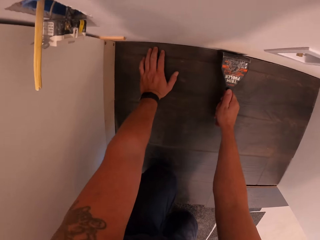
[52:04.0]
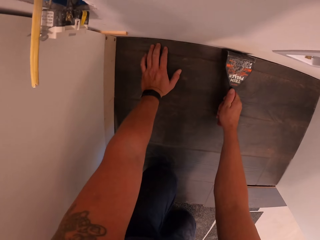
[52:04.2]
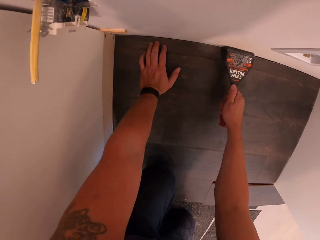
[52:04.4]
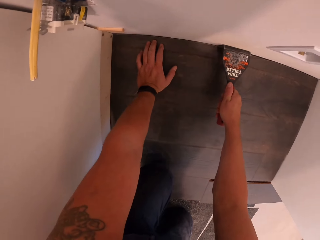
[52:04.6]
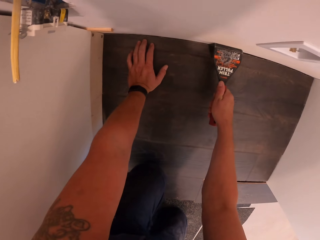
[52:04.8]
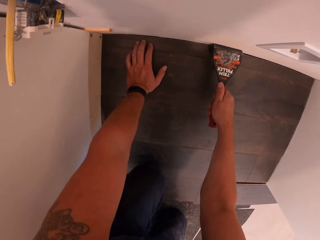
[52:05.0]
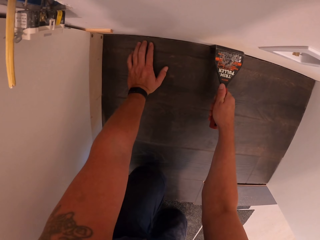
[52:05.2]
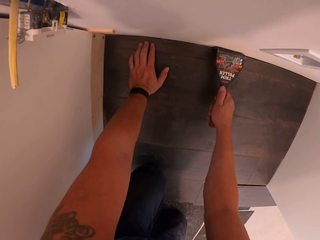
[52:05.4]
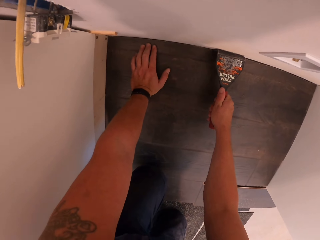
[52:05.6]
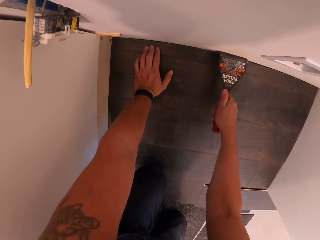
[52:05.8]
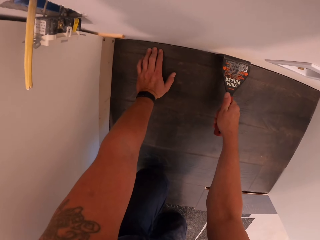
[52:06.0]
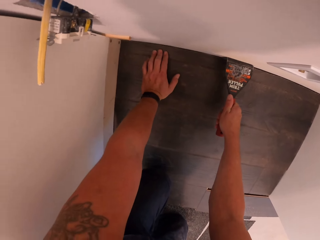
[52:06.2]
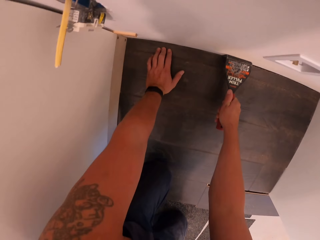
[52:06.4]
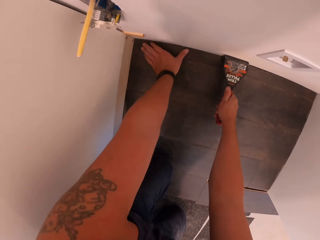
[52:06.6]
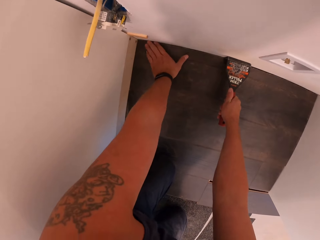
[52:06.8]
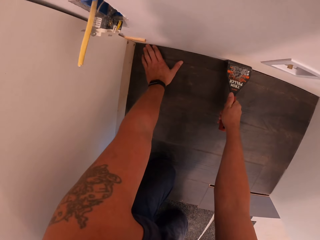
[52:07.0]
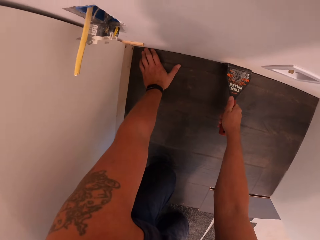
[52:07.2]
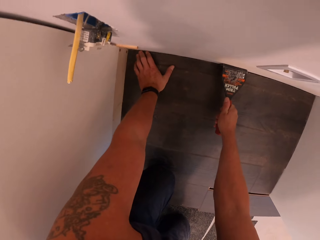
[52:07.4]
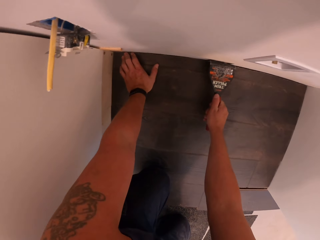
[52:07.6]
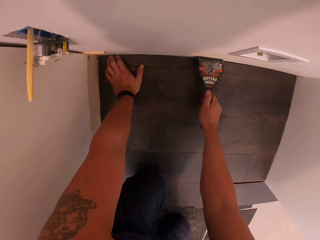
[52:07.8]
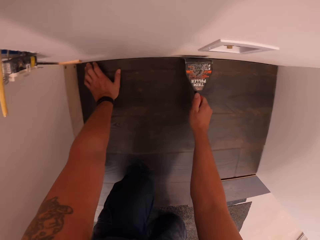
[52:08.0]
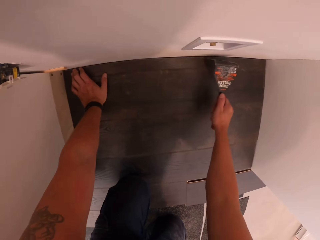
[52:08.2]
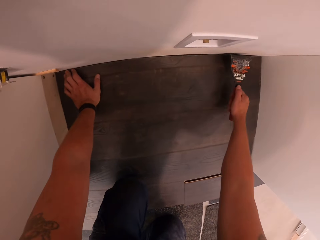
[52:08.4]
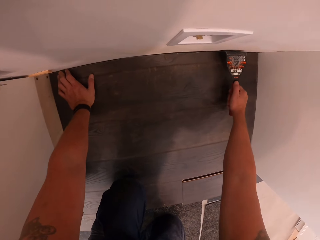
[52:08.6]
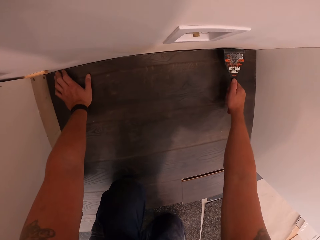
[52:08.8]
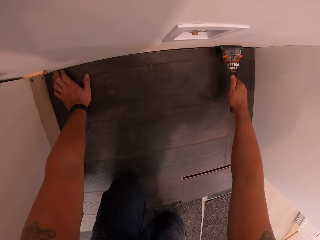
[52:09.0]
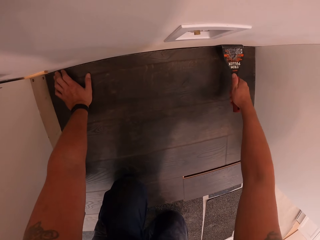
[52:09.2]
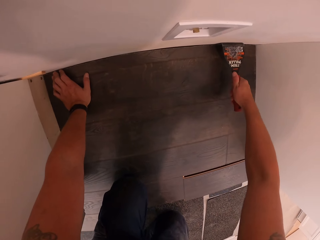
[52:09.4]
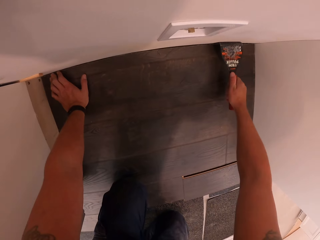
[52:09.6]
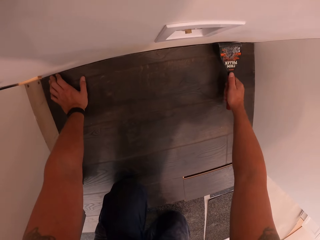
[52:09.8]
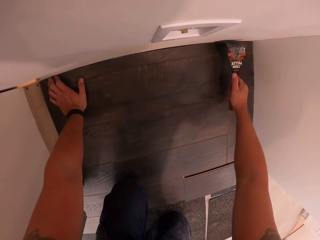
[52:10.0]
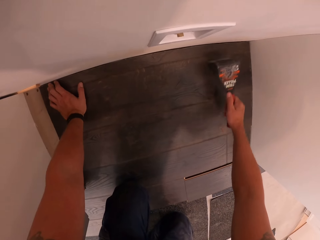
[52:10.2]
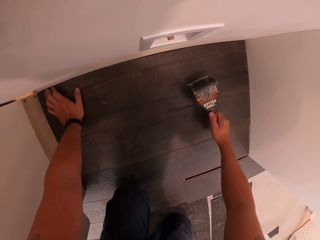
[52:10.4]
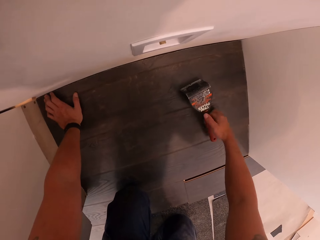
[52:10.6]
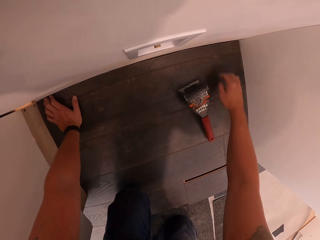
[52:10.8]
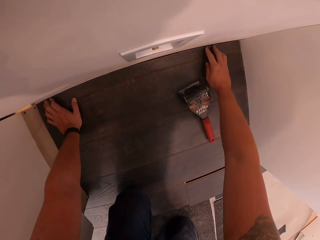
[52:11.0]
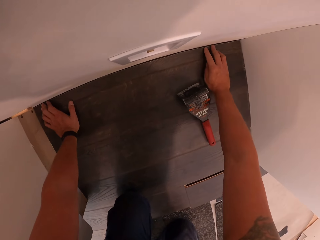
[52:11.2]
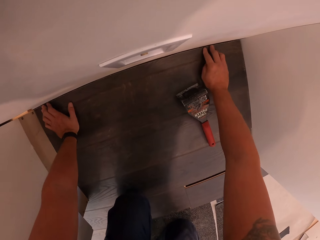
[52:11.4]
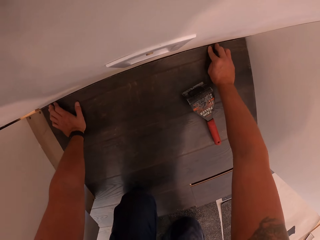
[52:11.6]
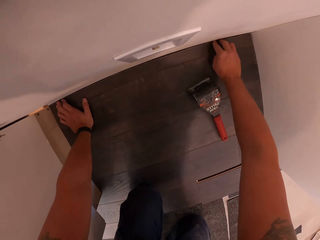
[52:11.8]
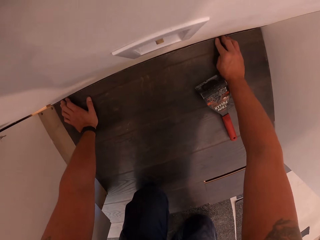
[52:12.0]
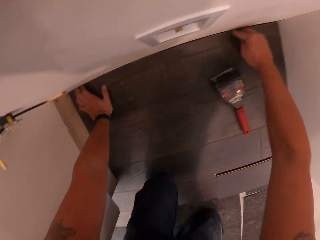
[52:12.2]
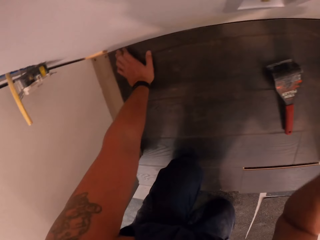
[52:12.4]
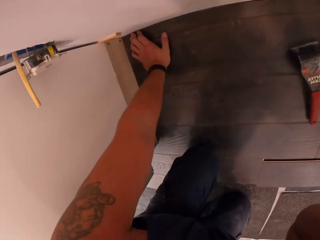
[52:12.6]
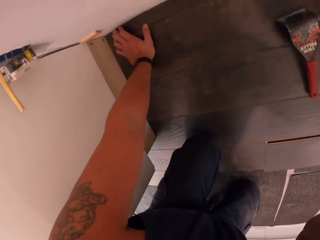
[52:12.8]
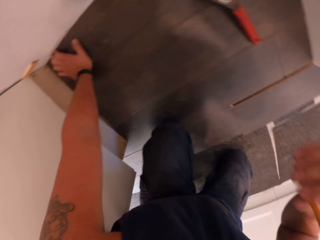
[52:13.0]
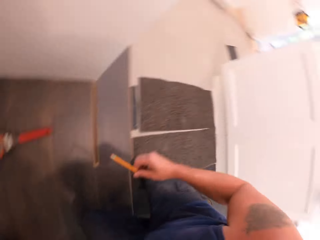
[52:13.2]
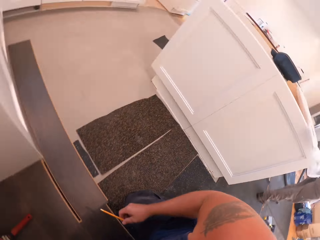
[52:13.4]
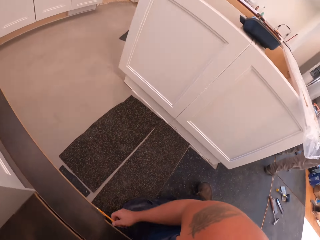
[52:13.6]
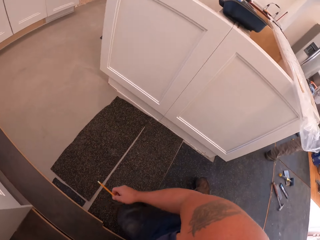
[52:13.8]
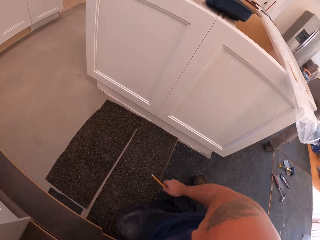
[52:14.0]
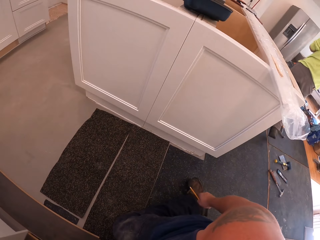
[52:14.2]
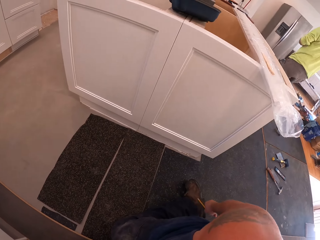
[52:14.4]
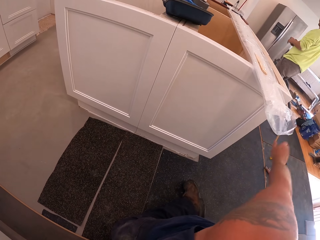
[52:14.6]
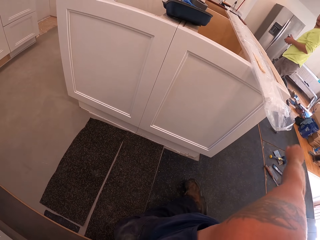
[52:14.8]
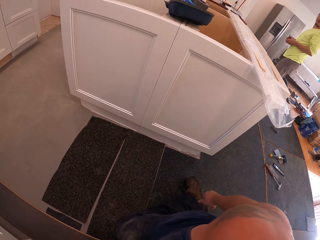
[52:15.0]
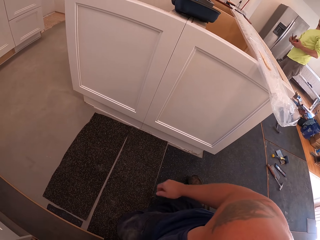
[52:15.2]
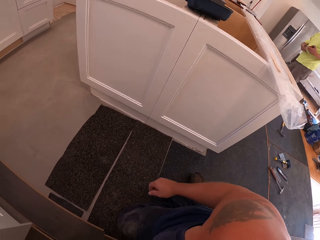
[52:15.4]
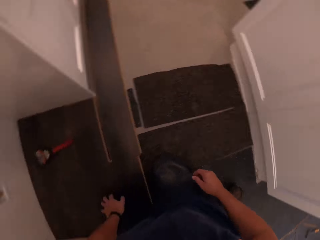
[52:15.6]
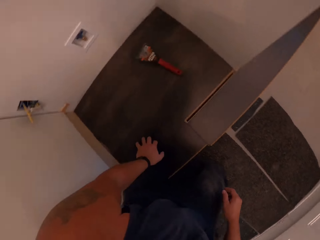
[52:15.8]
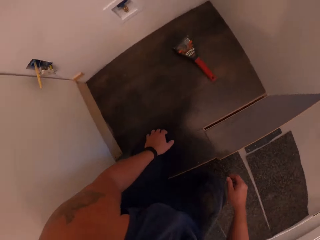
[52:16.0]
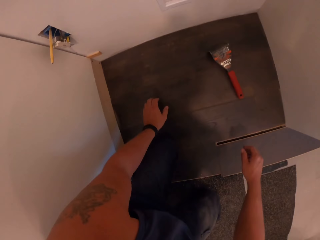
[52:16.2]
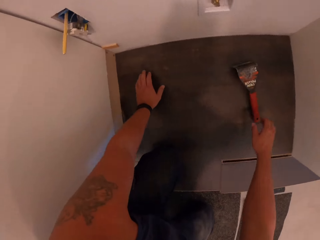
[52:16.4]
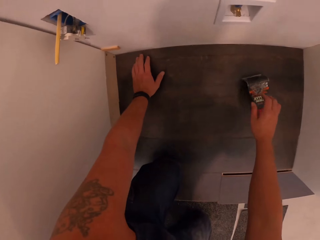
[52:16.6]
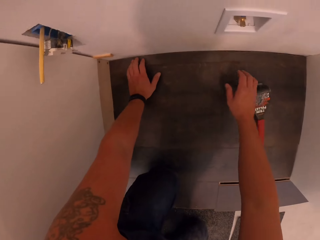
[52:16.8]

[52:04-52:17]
The camera wearer puts something between the timber and the wall. He lifts the object. He puts something between the timber and the wall. He lifts the object. He places the trim puller on the plywood fixed on the ground with his right hand. He presses the timber. He touches his face with his right hand. He adjusts the camera. He throws the pencil toward a worker with his right hand. He looks around.

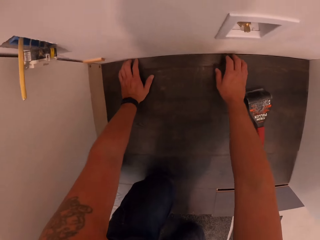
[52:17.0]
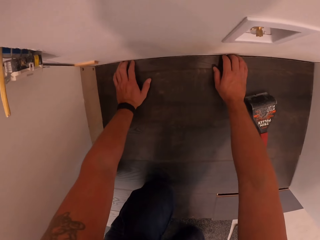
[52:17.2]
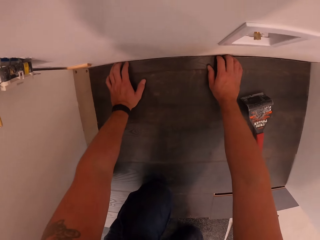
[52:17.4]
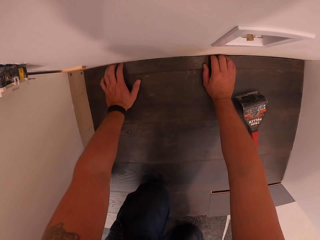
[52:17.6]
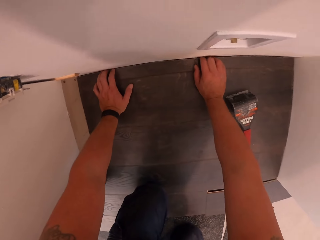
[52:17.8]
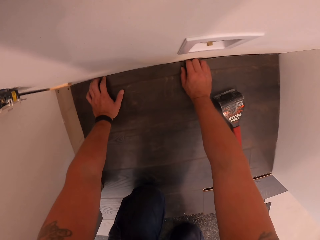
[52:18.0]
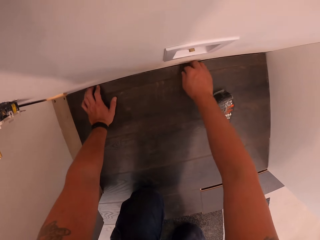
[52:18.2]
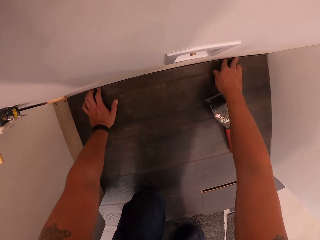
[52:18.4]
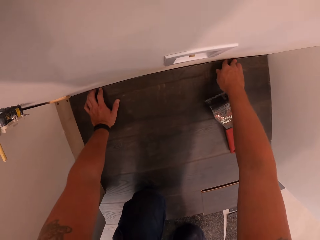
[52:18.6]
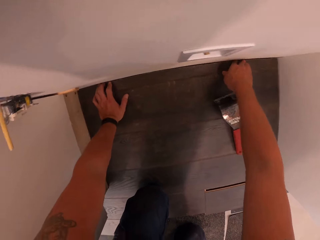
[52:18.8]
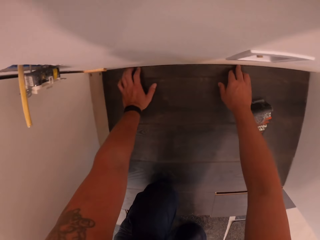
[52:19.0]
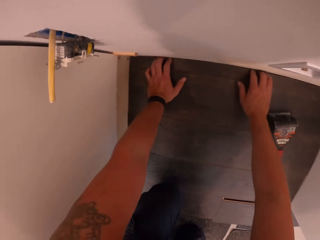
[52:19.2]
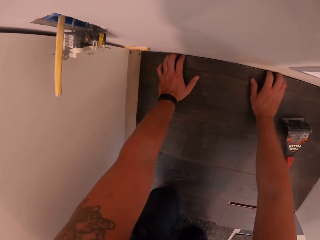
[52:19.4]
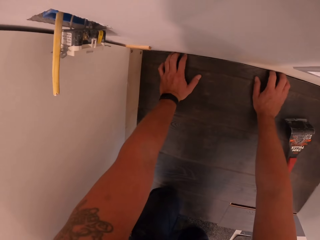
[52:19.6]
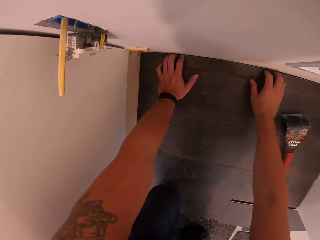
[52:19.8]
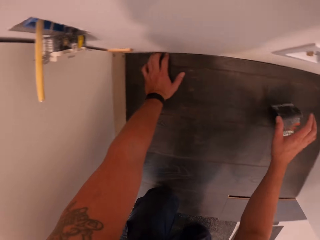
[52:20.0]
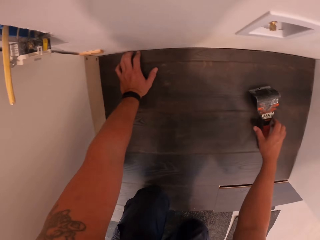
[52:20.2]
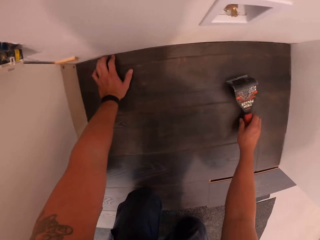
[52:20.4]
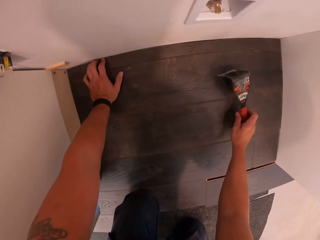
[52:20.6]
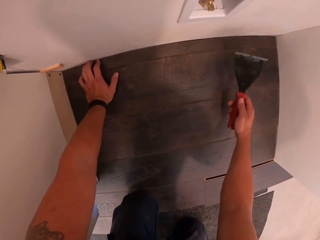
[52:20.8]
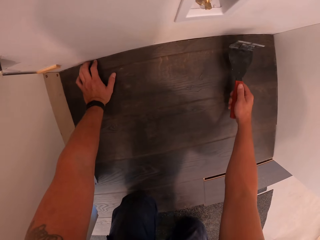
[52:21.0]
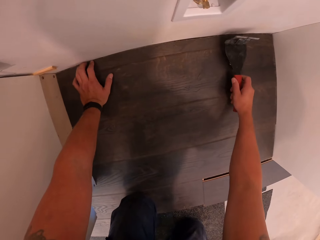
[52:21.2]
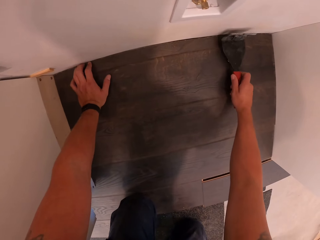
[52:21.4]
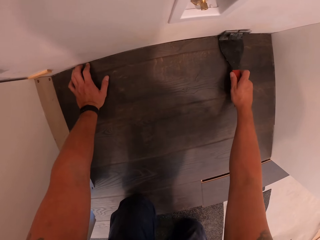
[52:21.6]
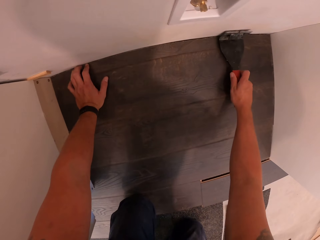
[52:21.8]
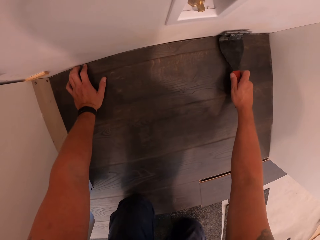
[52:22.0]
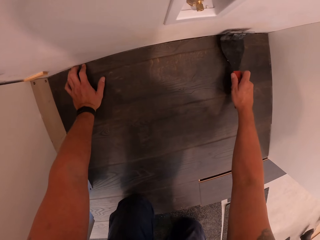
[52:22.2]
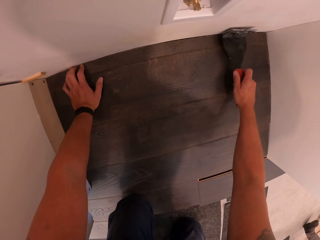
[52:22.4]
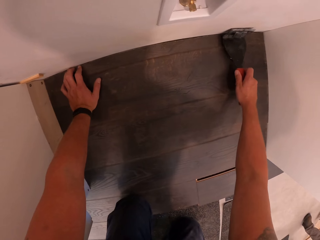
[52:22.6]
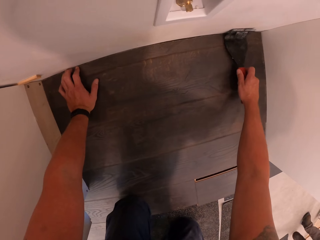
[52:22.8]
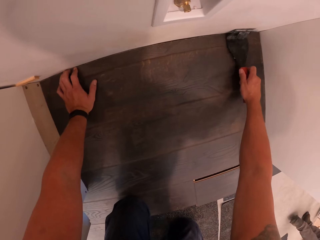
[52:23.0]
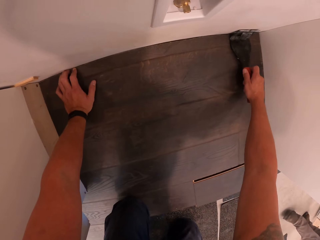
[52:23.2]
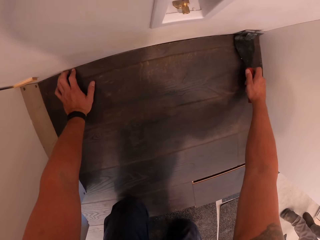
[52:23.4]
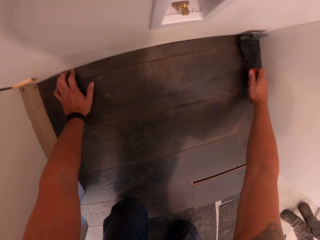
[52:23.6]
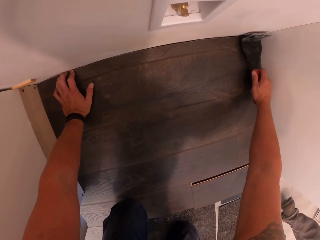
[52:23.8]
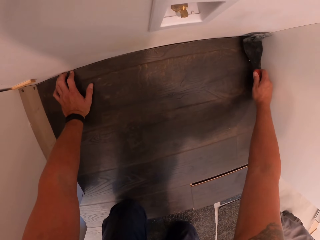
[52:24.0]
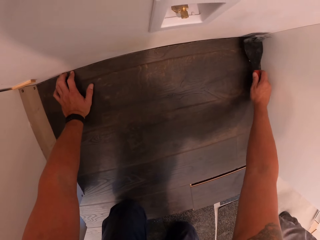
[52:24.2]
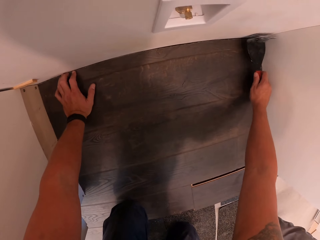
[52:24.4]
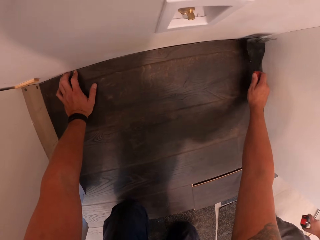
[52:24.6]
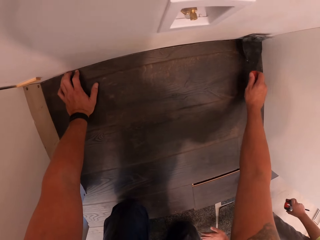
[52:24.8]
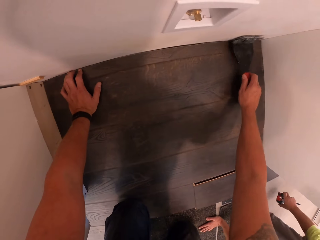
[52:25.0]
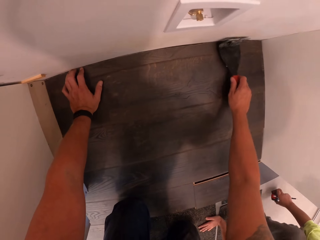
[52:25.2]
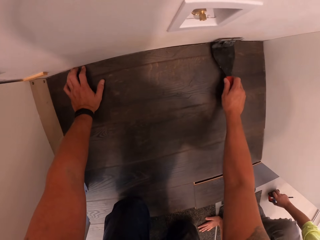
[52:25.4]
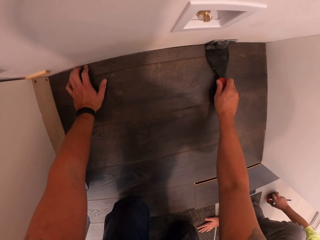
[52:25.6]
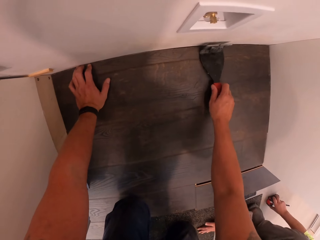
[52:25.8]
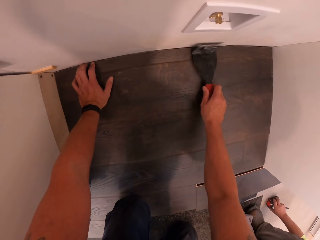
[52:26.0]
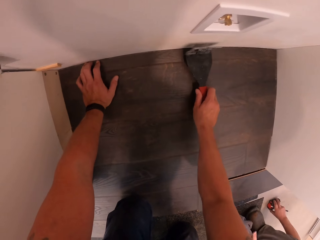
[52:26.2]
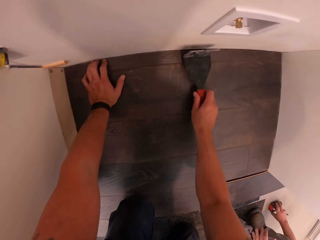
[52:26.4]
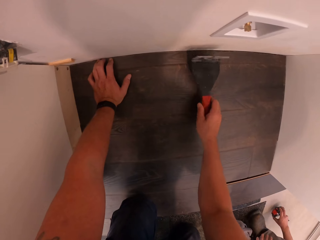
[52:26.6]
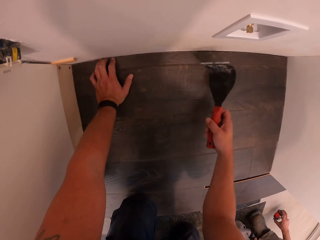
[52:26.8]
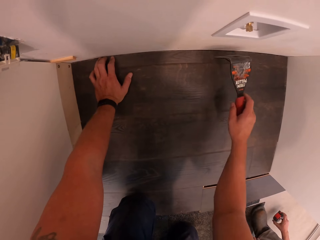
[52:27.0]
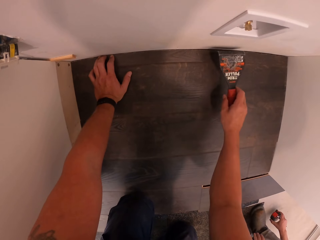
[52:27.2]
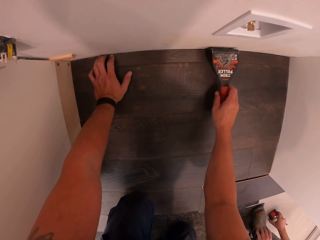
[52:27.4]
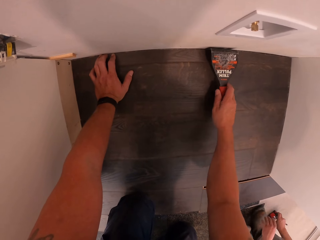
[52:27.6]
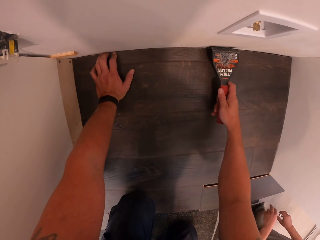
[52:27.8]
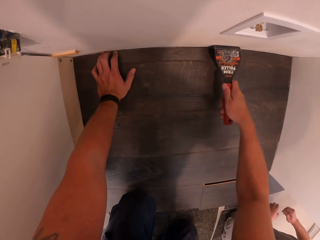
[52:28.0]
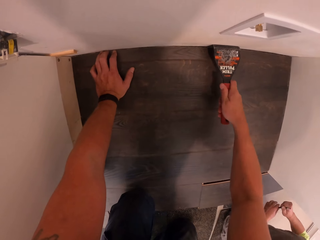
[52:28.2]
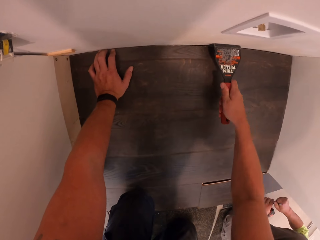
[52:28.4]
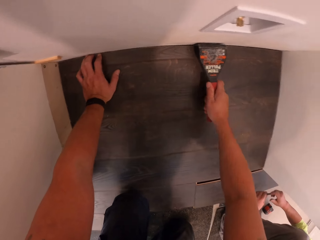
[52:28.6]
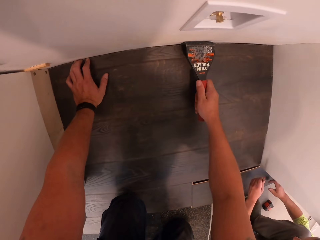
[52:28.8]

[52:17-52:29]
The camera wearer fixes the plywood on the ground with his hands. He places his hands on the wooden floor. He presses the timber. He picks up the trim puller with his right hand. He turns something. He fixes the plywood on the ground with his hands. He hits the timber, turns the timber and puts something between the timber and the wall.
